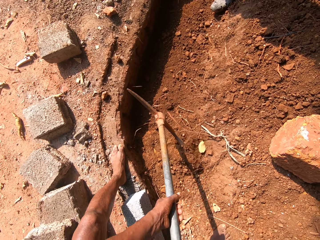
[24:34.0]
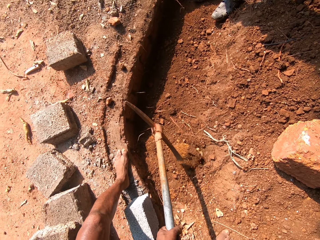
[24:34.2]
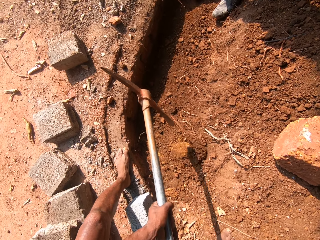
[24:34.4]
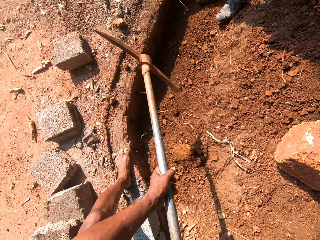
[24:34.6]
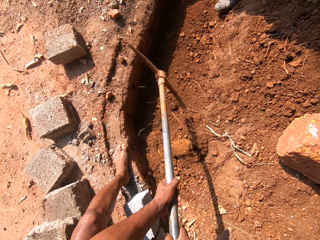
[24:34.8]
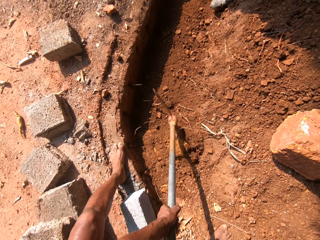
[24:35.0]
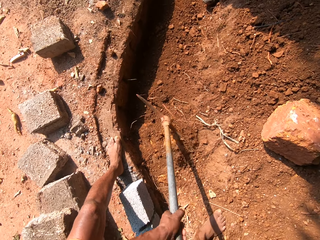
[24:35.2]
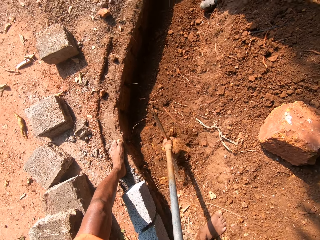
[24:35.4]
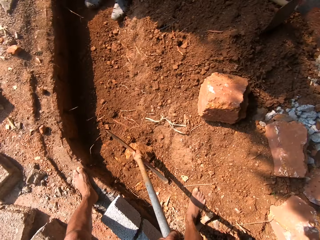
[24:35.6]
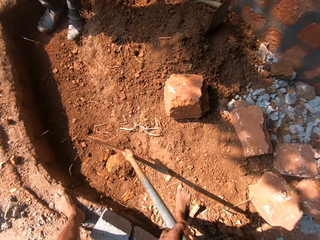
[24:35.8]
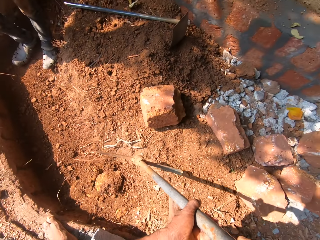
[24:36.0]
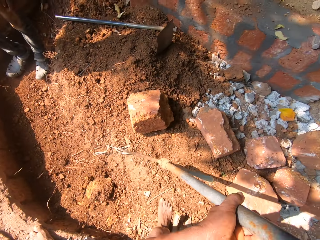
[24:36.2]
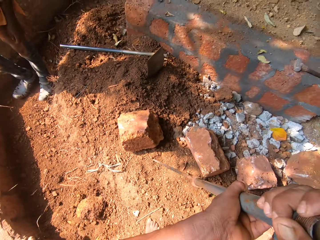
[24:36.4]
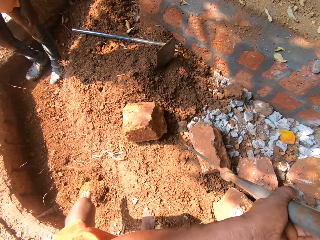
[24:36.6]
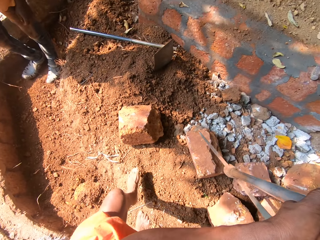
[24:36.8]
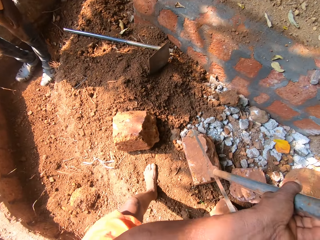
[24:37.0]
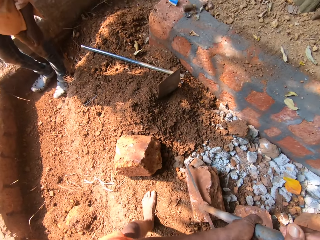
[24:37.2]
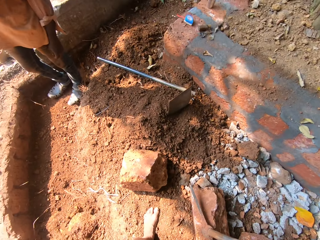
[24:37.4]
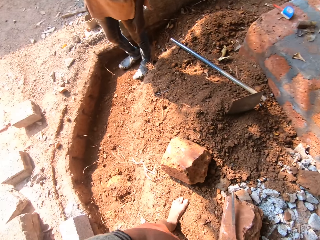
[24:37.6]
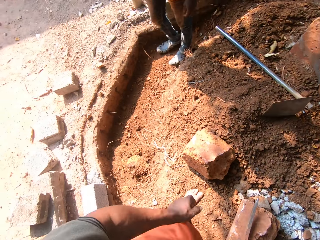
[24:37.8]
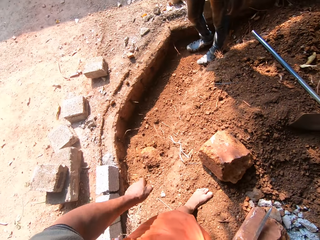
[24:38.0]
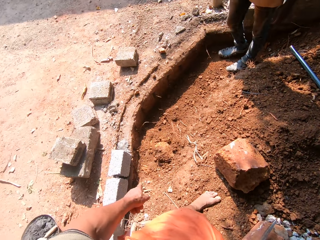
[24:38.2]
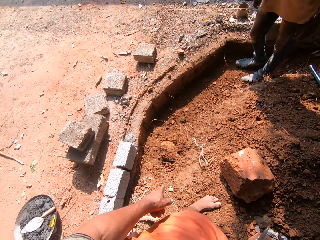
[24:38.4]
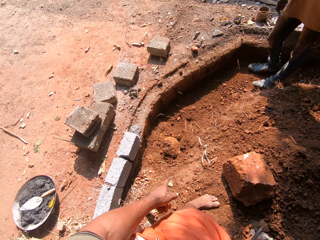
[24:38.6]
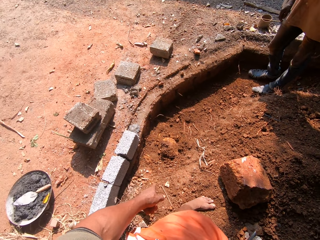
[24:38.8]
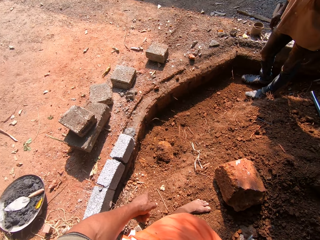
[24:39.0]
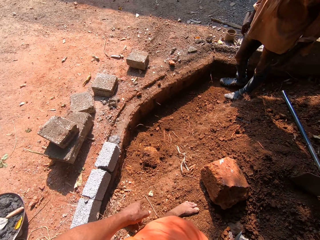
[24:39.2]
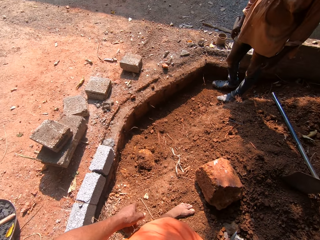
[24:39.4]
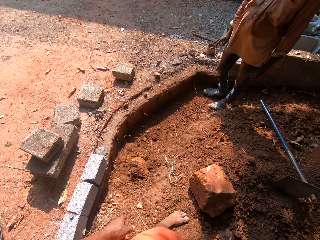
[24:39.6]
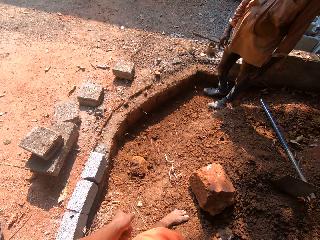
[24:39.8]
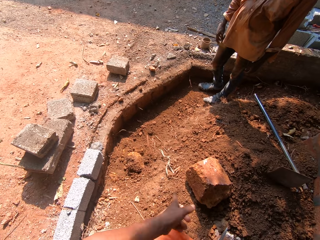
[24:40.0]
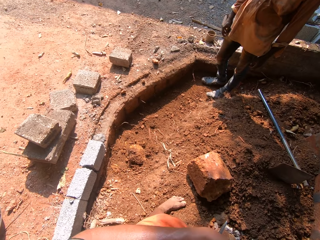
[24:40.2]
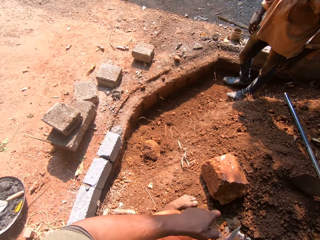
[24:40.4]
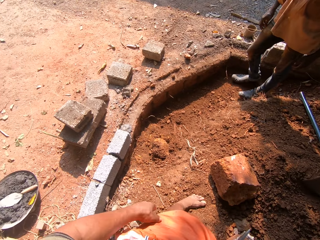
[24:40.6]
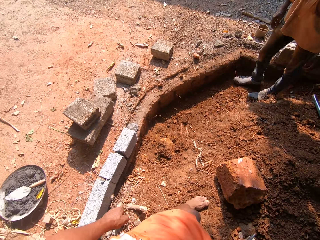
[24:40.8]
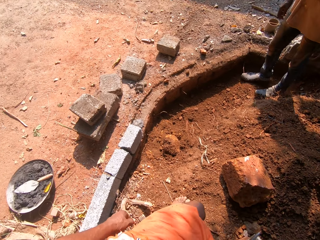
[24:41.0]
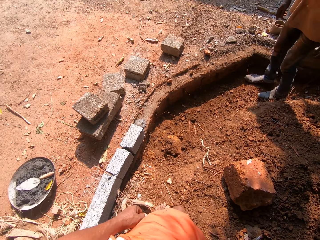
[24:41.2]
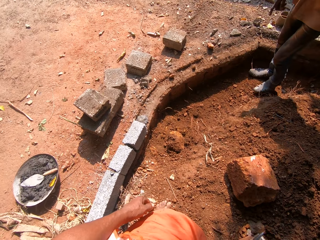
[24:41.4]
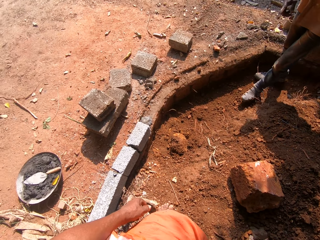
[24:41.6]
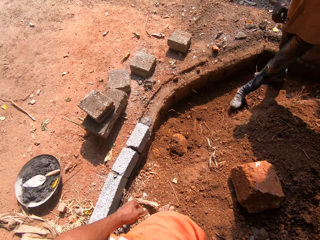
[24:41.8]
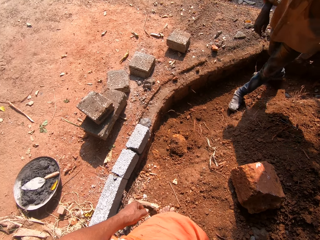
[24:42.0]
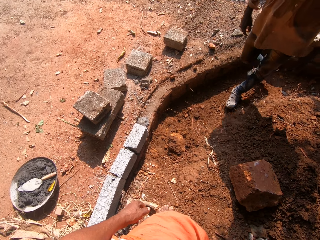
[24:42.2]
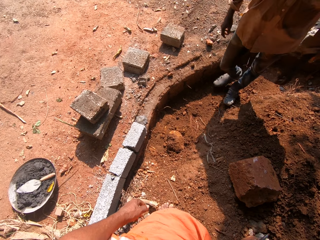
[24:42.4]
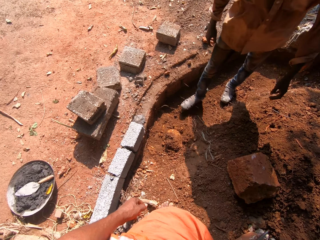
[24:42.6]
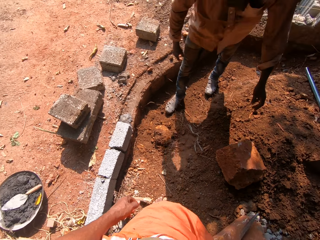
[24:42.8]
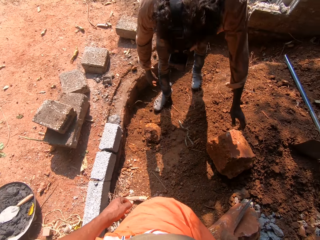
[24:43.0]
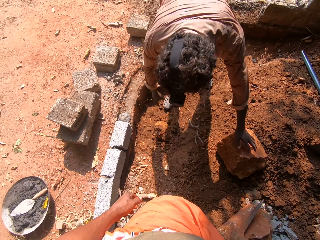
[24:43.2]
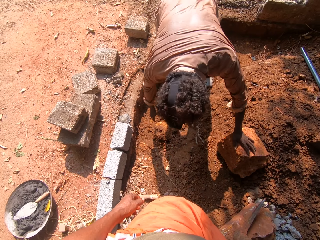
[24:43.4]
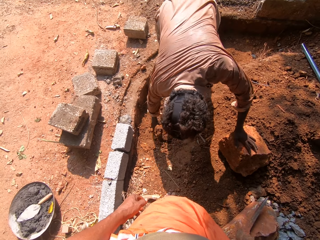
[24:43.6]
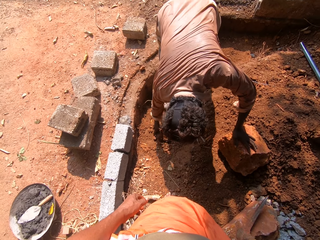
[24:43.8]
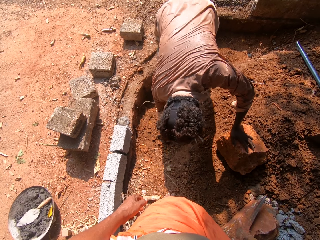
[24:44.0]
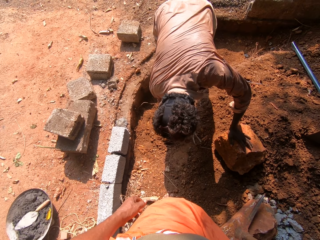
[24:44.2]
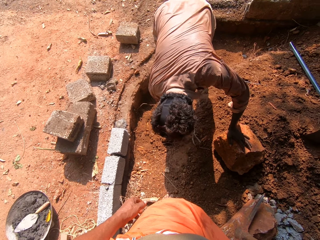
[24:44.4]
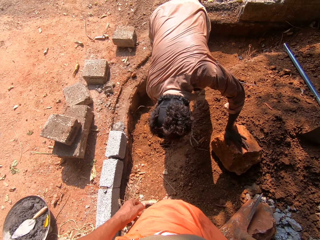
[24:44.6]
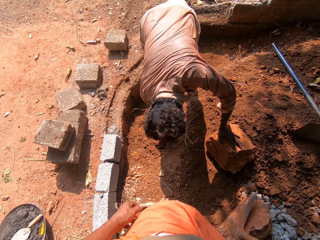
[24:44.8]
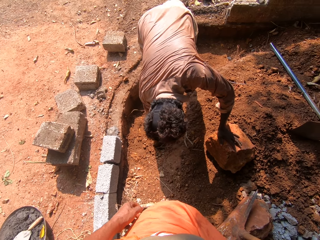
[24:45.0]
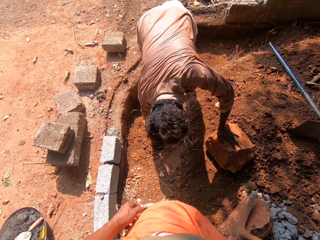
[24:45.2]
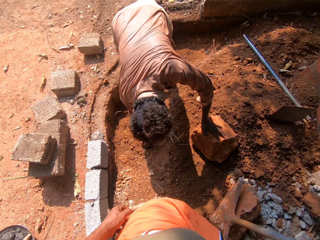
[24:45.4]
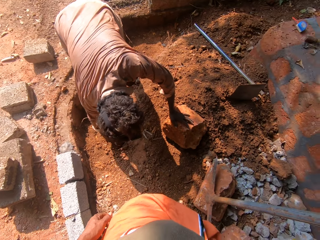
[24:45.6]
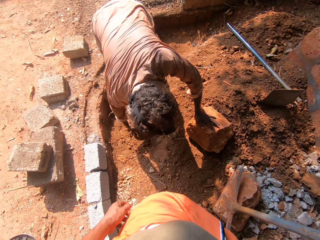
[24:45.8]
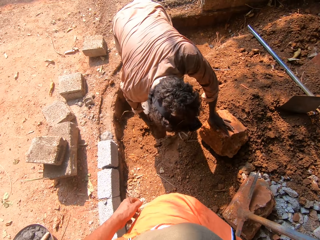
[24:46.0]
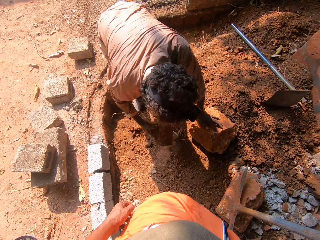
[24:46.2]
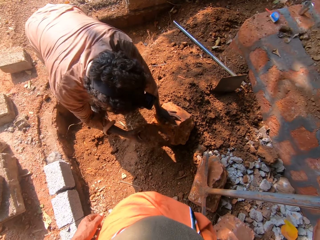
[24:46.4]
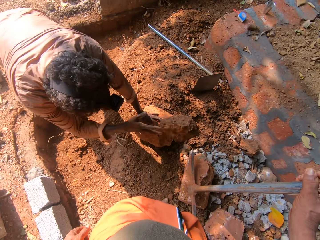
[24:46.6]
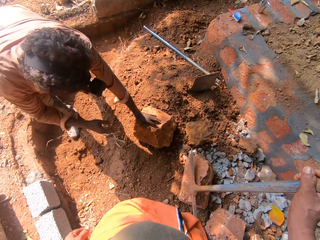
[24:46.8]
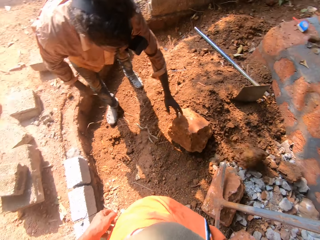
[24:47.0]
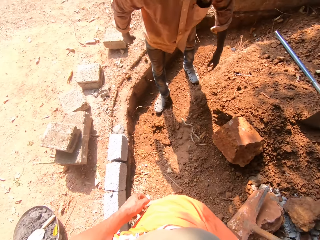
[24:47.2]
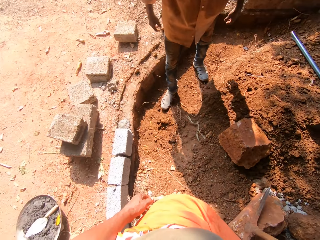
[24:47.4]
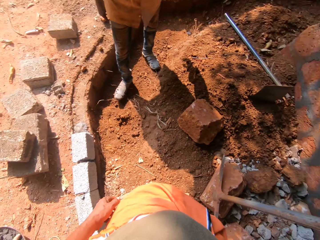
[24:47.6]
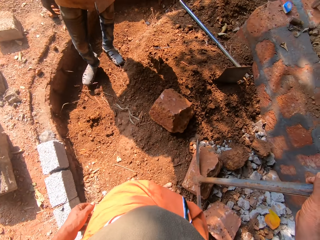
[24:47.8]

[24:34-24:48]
The camera wearer stomps the mattock in his right hand on the ground. The man removes stones from the soil with his right hand.

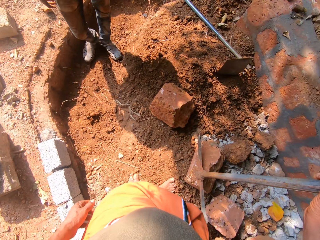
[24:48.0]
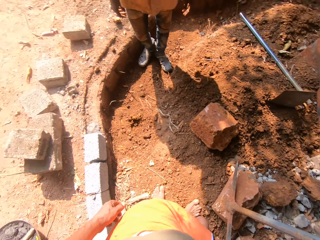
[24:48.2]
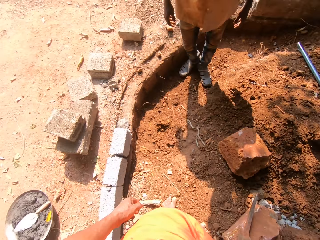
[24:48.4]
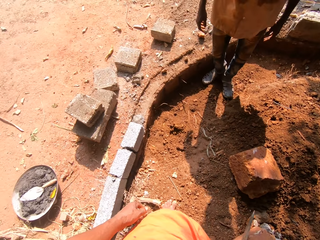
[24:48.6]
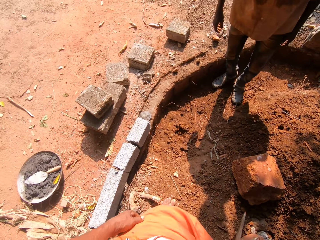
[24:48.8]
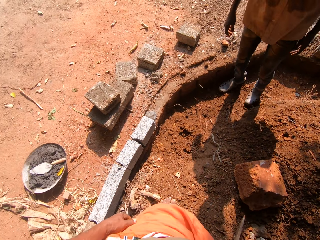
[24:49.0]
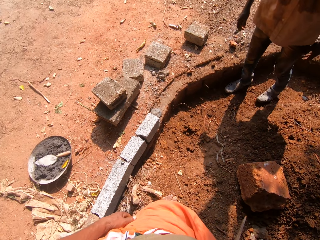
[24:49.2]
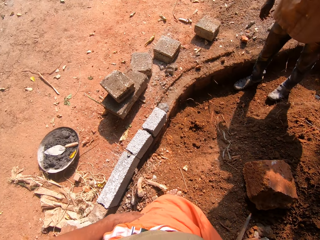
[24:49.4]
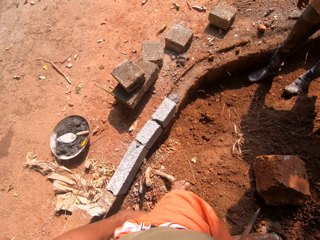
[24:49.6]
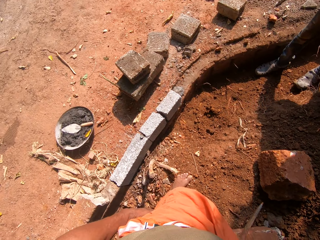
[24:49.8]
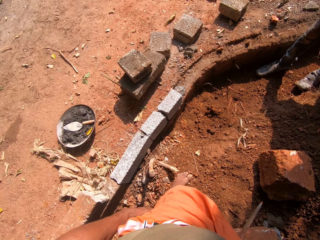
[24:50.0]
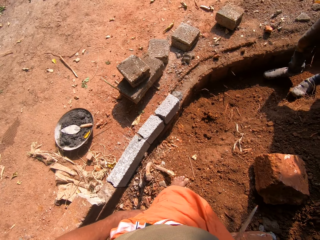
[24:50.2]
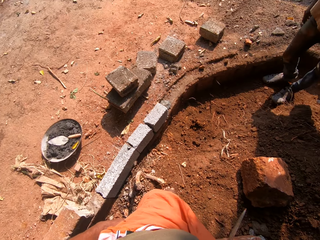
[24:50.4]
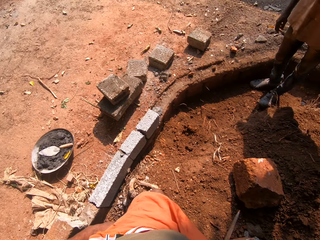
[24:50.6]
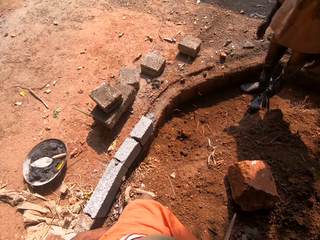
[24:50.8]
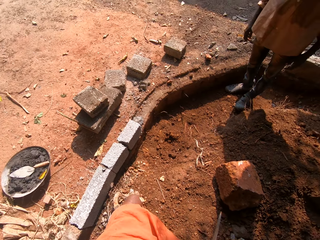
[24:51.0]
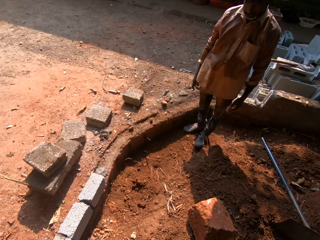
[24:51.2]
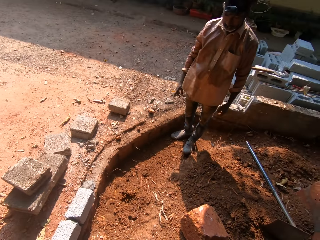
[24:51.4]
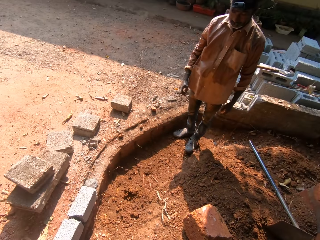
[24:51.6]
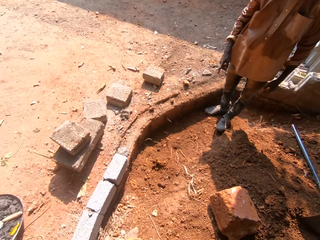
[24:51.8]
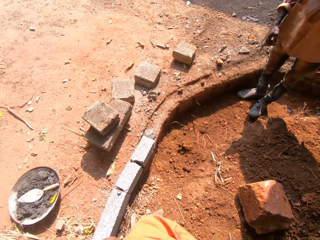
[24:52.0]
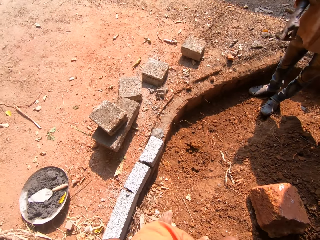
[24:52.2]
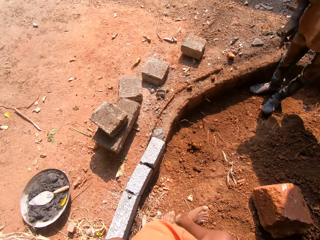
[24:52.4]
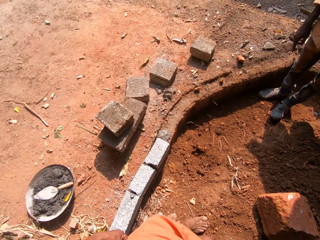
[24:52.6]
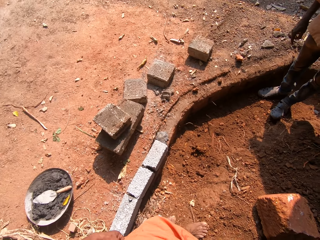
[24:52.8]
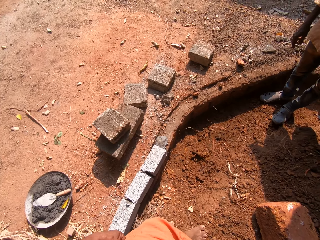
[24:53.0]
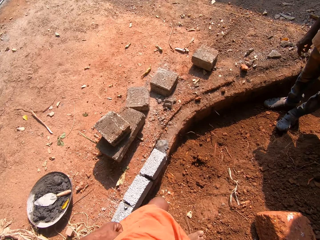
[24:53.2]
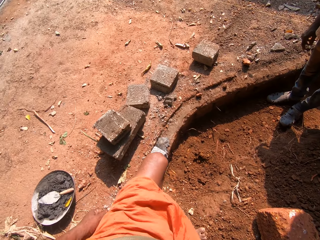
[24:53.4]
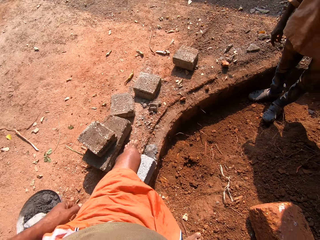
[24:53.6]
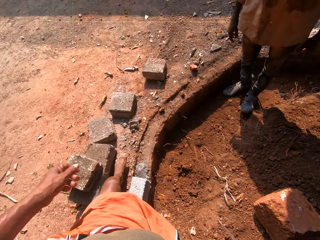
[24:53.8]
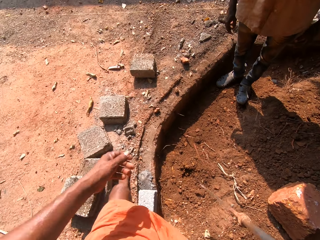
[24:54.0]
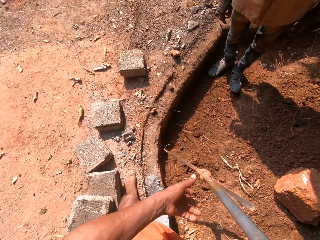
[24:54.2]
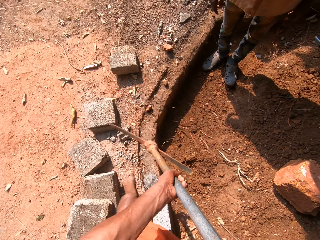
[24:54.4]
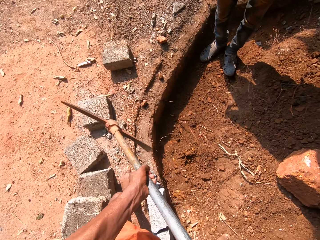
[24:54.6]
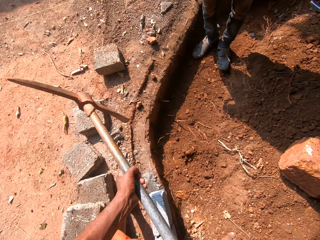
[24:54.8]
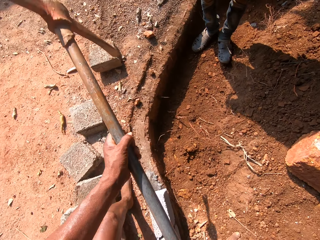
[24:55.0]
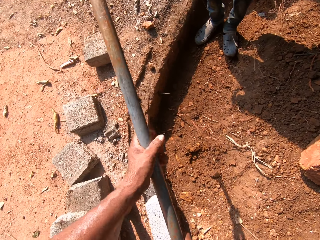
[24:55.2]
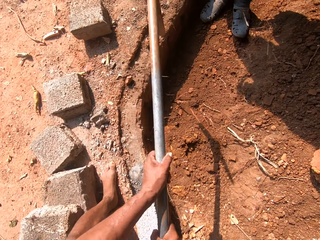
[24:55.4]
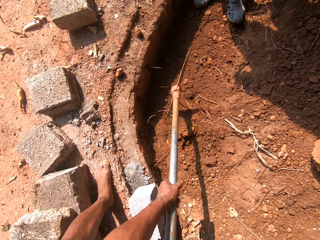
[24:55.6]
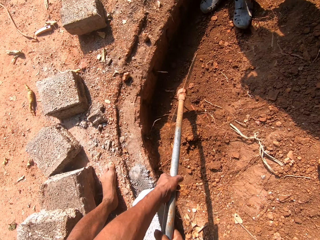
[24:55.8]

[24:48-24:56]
The camera wearer holds the mattock in both hands. He digs the ground with the mattock in both hands.
